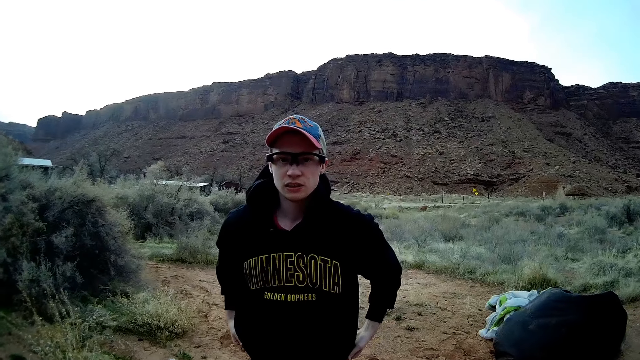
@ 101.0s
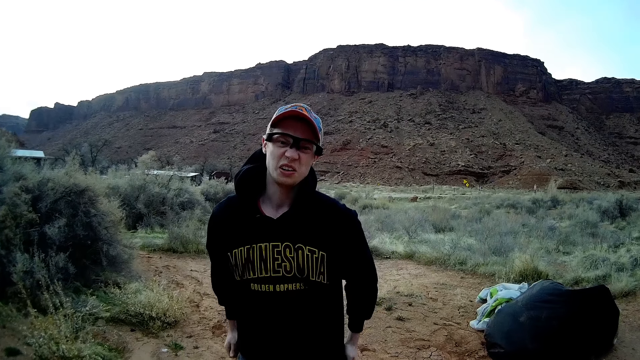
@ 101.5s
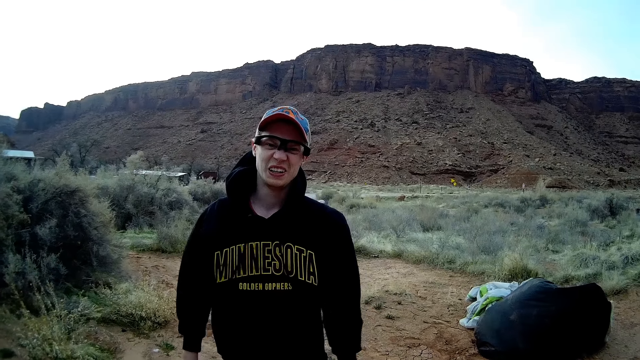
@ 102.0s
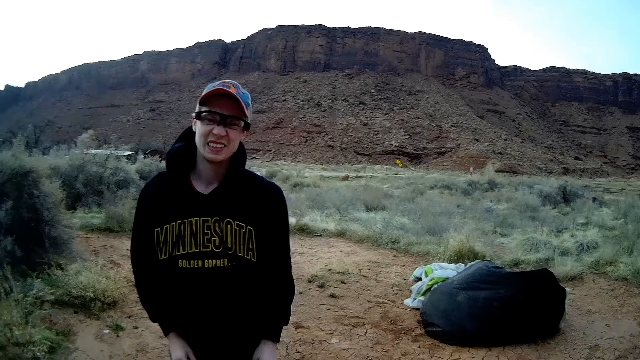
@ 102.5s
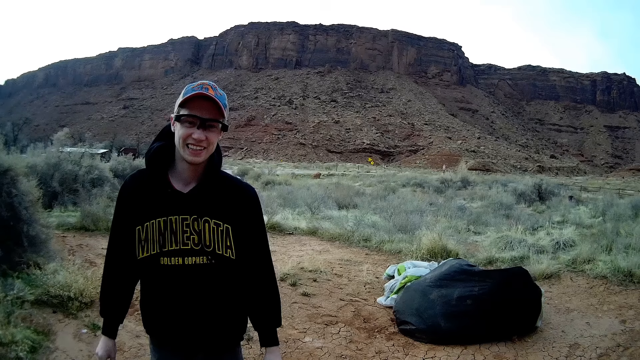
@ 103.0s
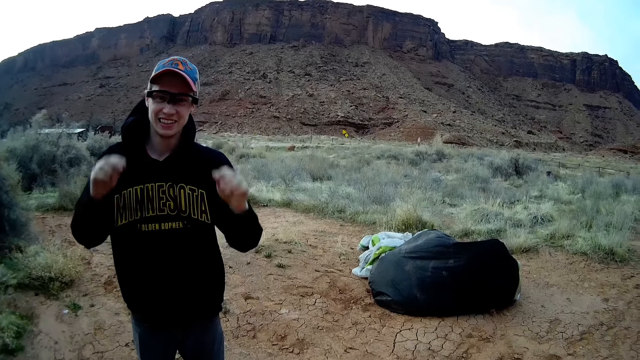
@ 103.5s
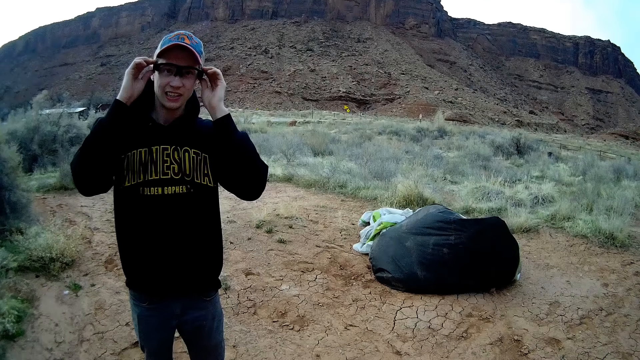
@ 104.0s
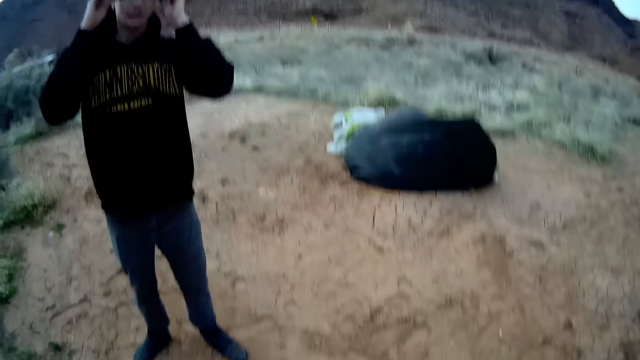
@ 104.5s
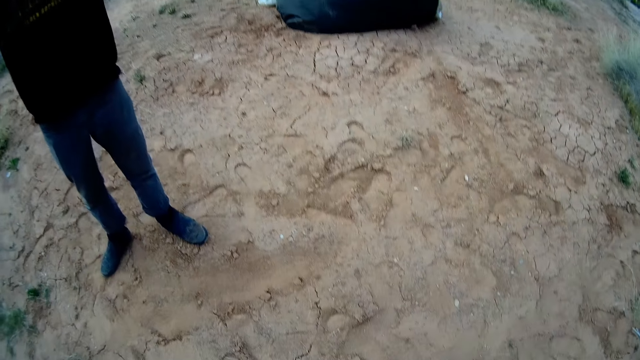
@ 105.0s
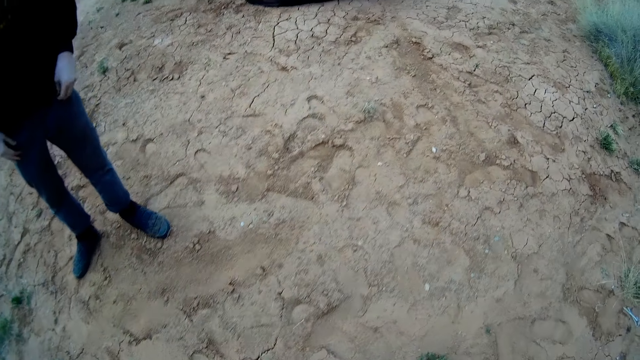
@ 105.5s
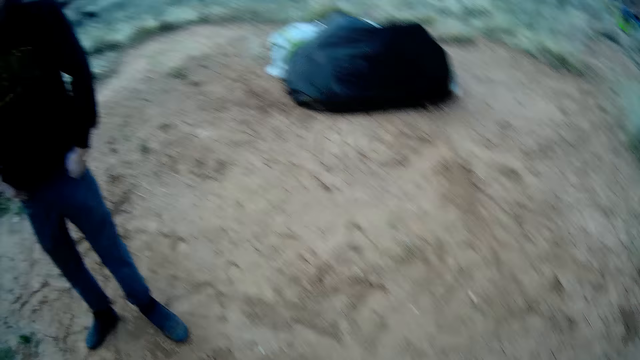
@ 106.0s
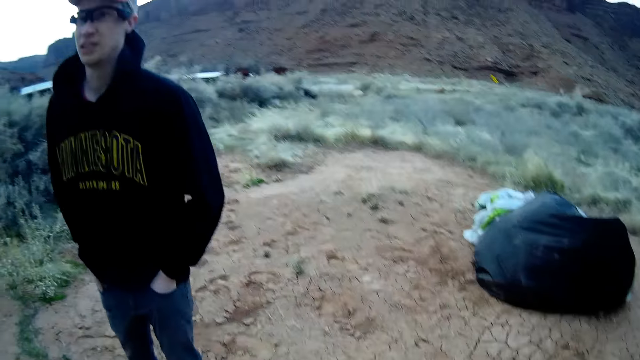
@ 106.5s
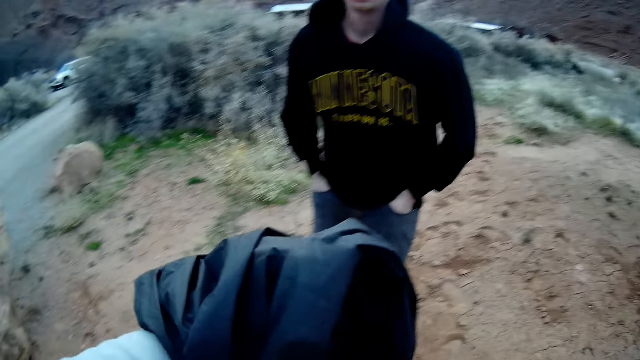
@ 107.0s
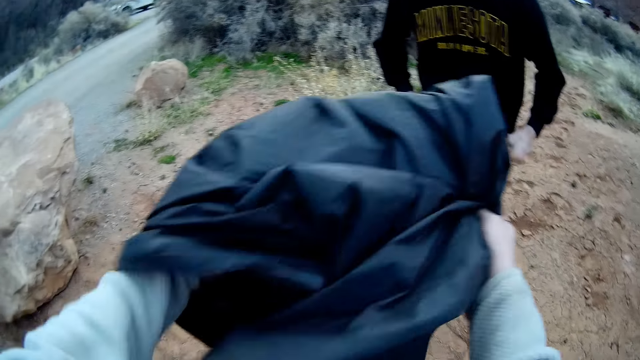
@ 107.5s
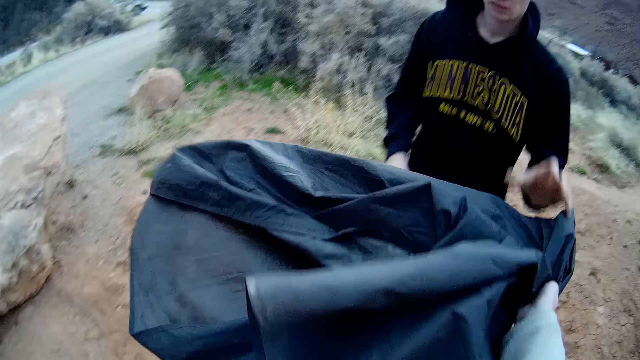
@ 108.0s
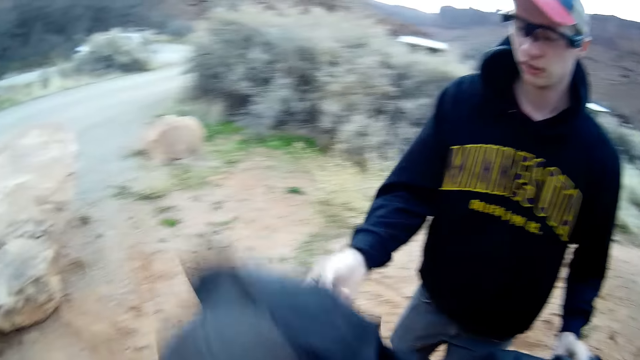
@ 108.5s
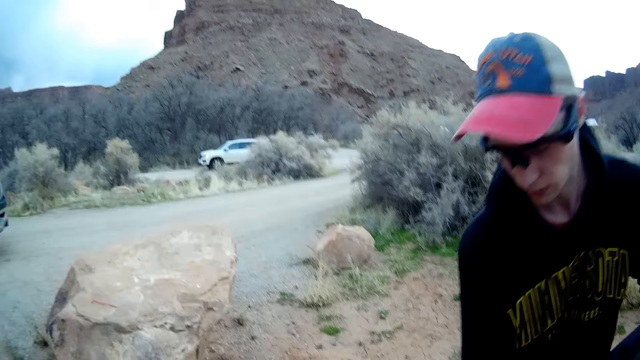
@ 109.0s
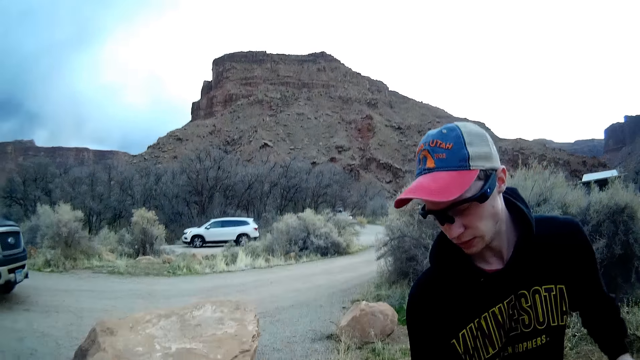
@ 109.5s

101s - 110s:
The man adjusts glasses on his face and places both hands in his pocket. The camera wearer gives the man the cover tarp with his hand.

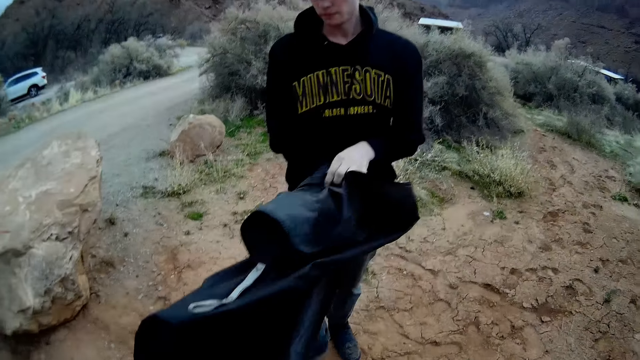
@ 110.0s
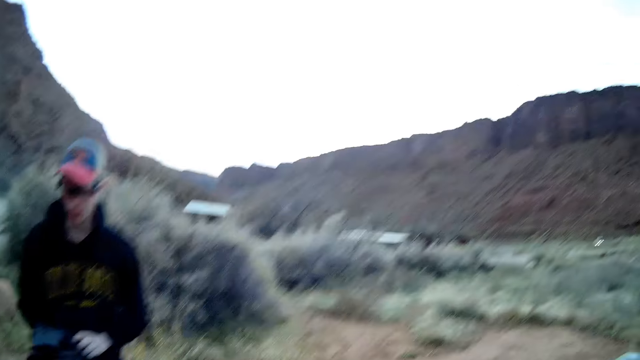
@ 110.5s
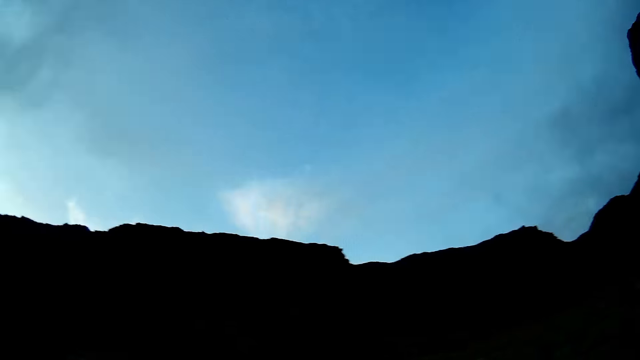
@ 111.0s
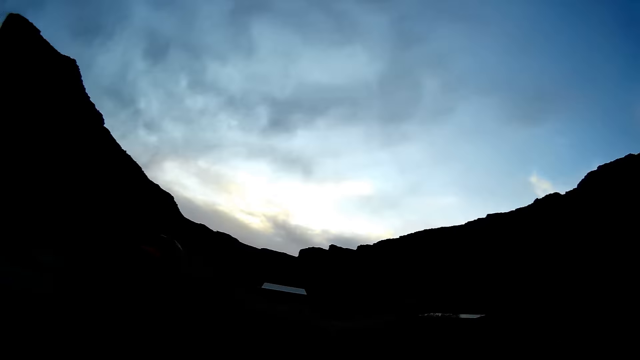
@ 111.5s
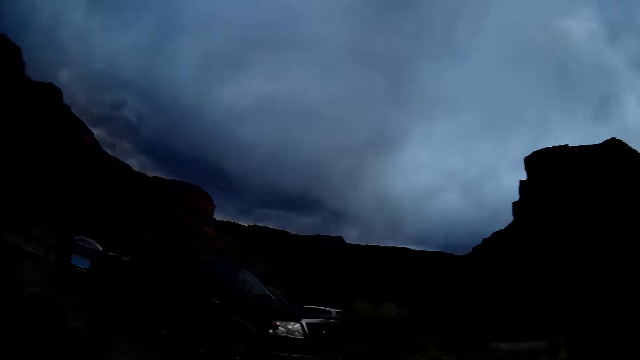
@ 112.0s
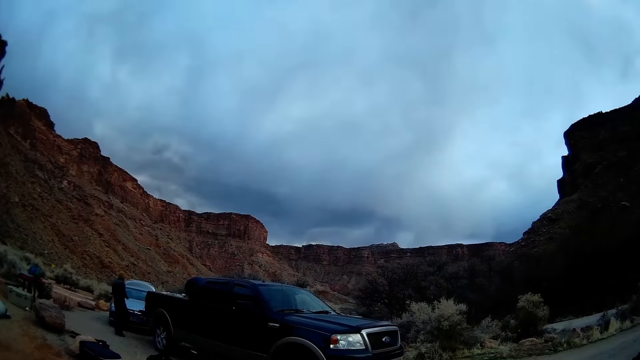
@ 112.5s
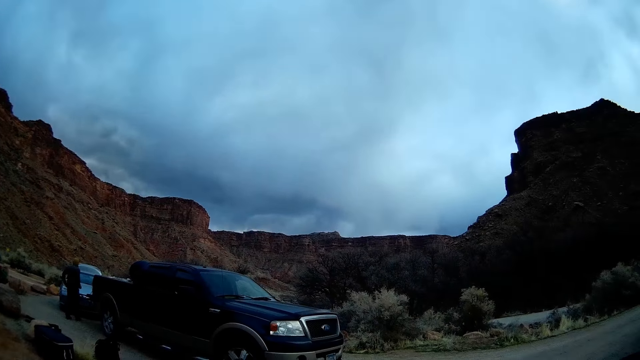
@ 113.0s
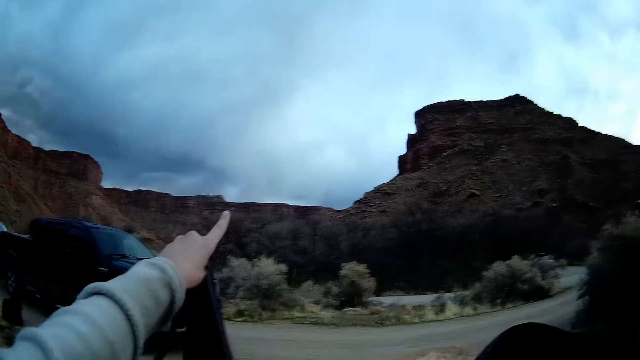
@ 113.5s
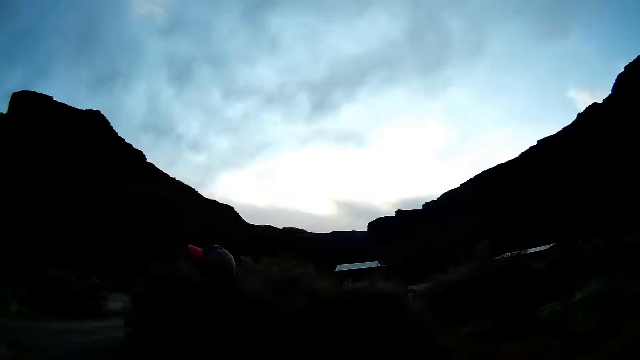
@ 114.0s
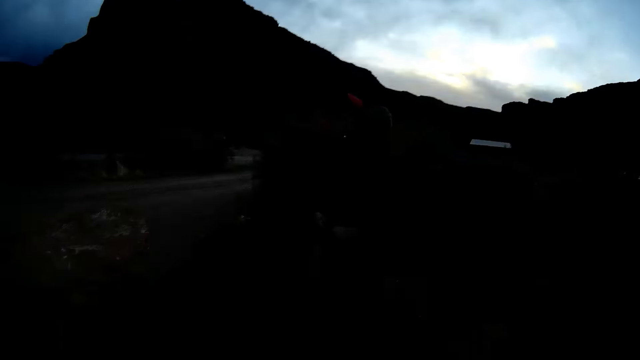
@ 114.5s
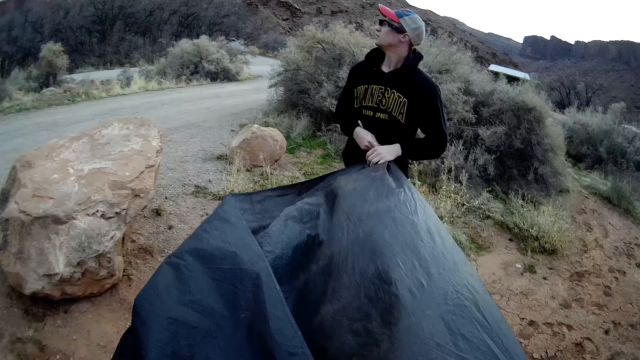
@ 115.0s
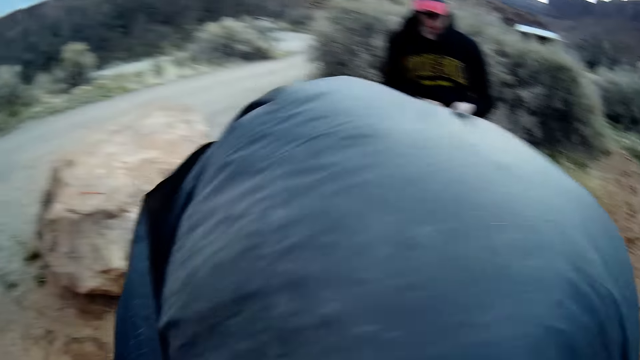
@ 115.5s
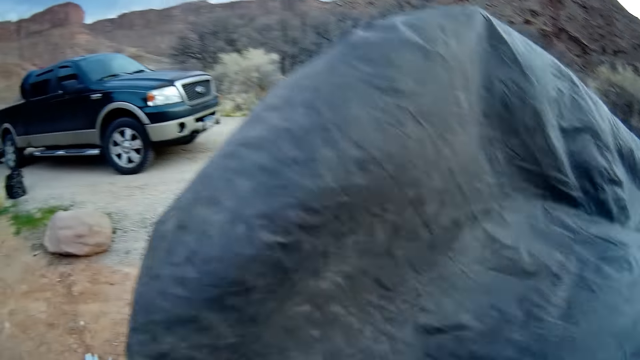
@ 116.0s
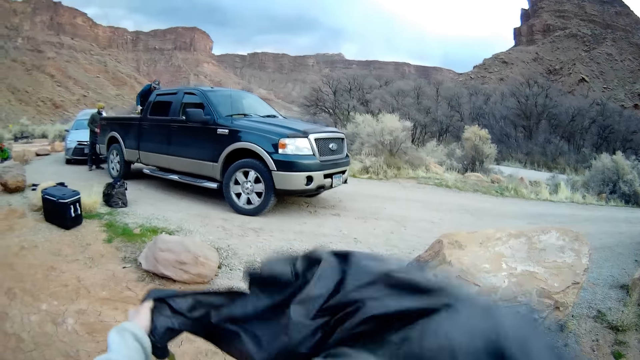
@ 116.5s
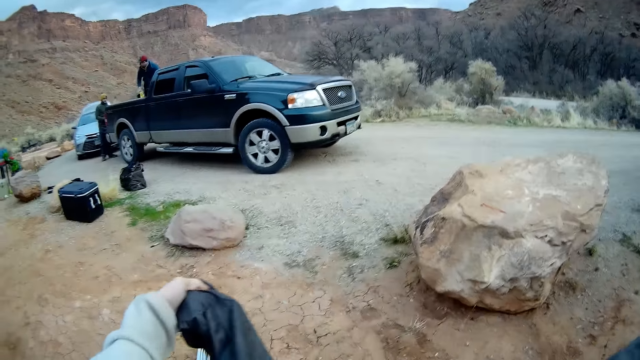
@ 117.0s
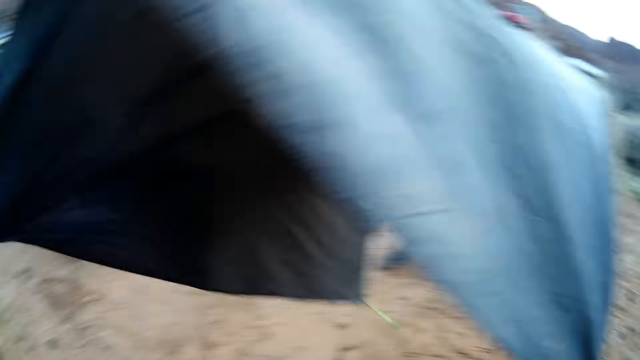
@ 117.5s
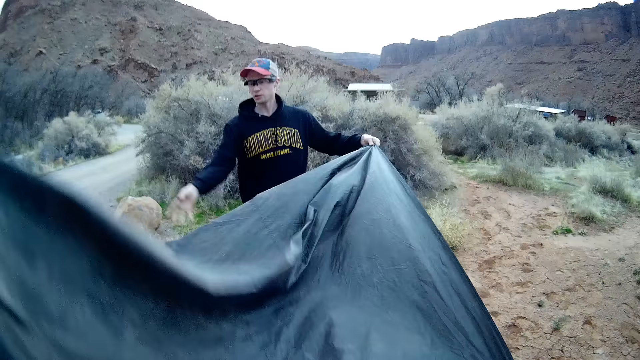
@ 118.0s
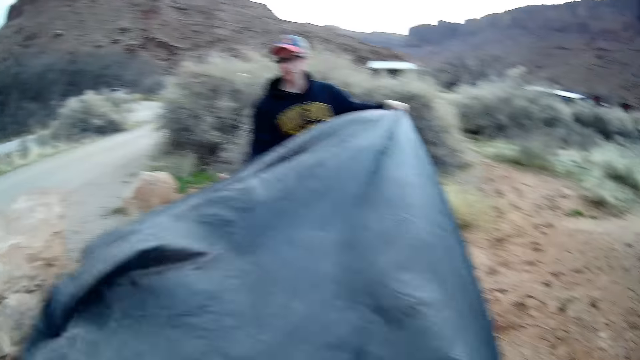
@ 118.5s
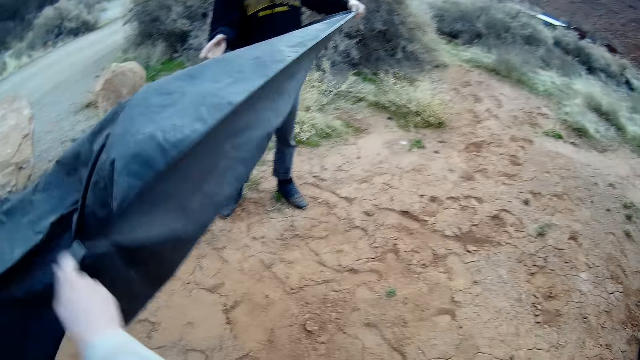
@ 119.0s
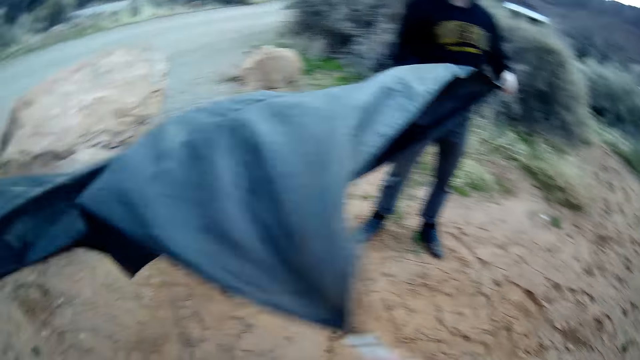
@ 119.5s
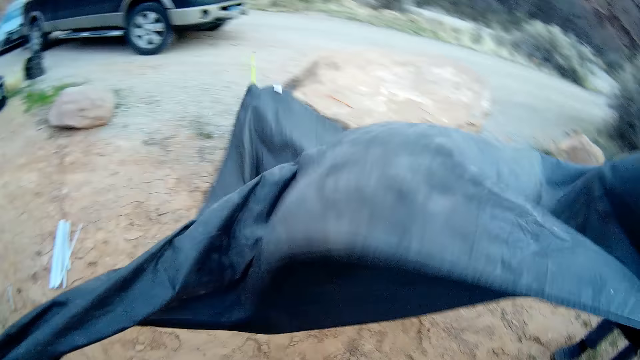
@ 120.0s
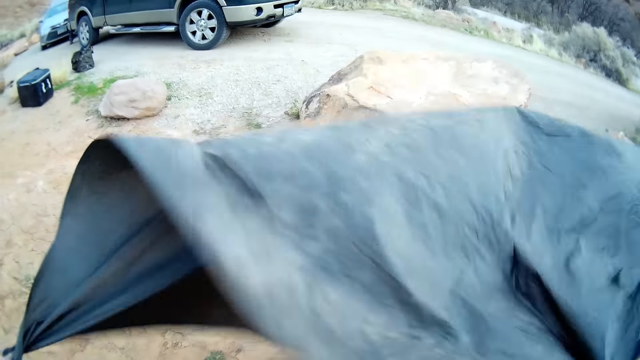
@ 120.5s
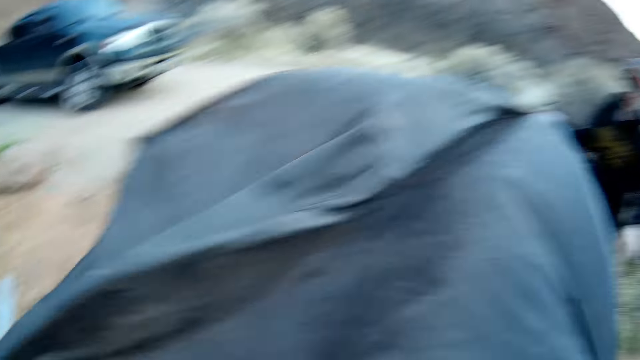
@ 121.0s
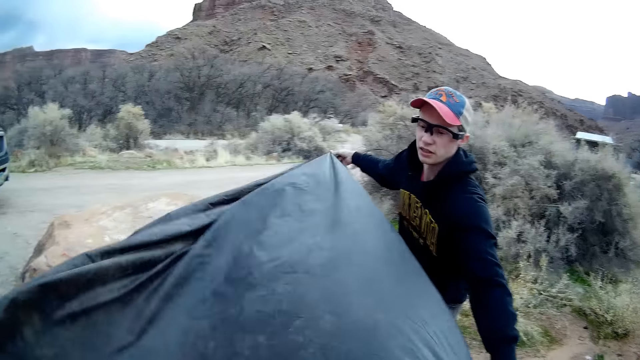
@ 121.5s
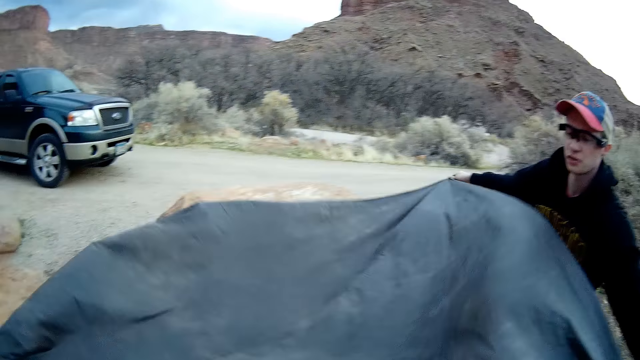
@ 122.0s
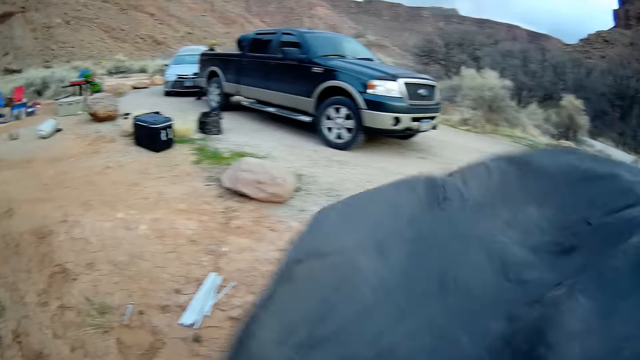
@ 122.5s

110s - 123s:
A man stands on the ground. The camera wearer looks around. He points to the sky with his hand. He and the man hold the cover tarp on the ground with both hands. Another man stands on the ground. A third man removes something on the pickup.
